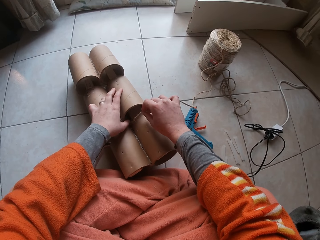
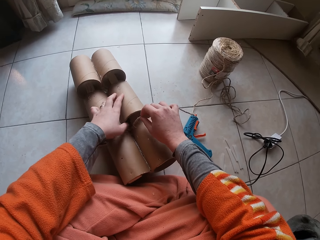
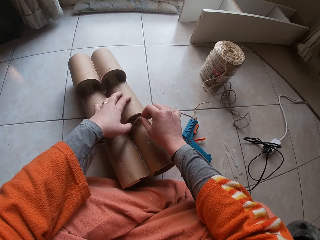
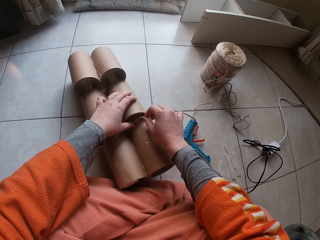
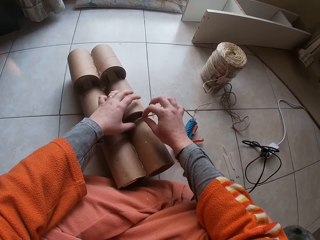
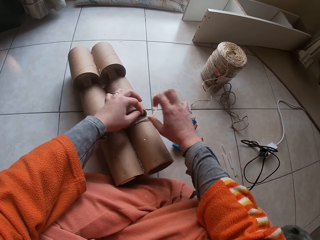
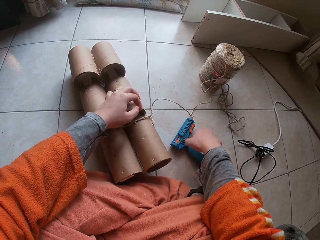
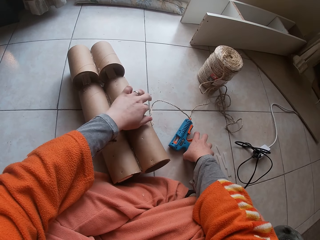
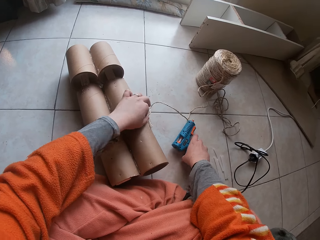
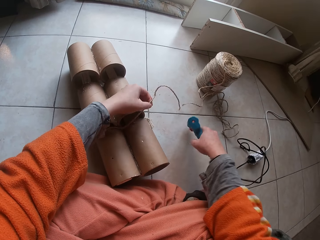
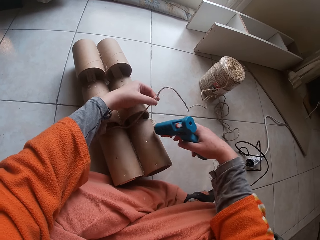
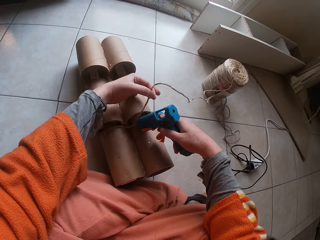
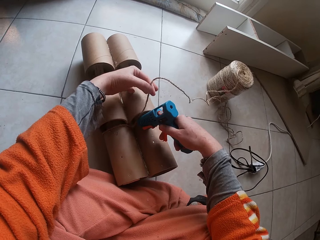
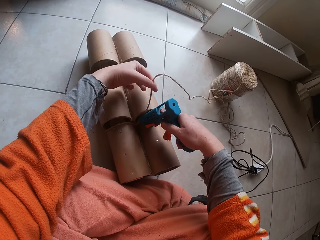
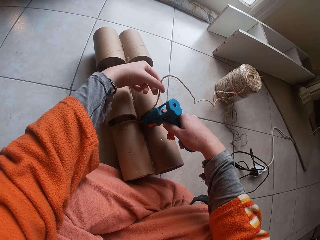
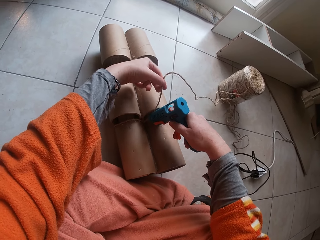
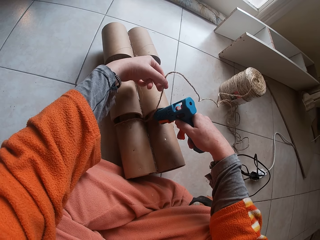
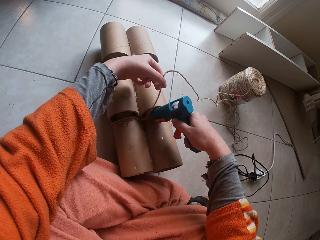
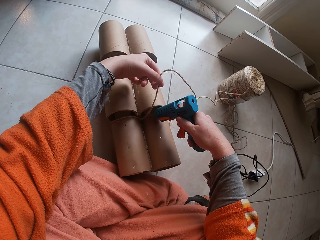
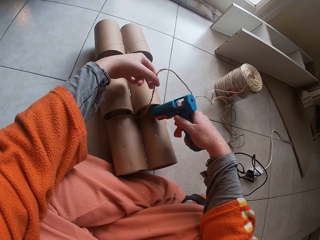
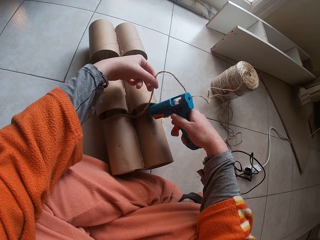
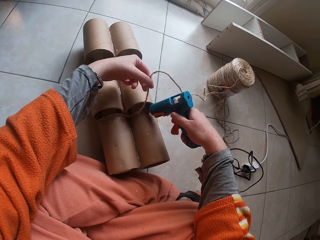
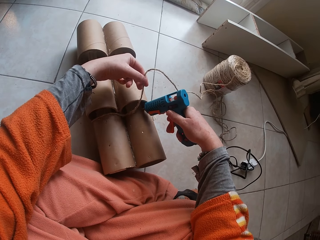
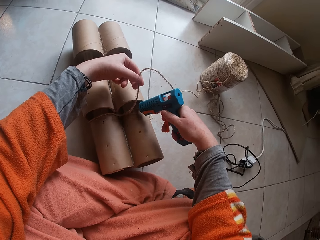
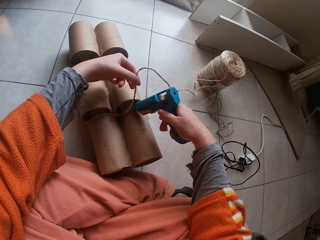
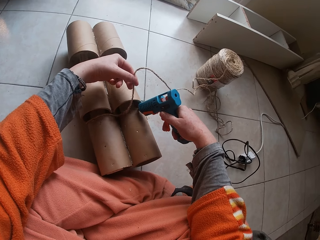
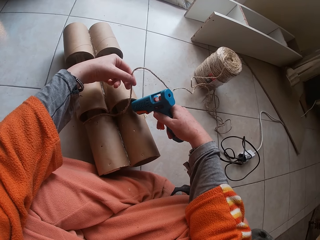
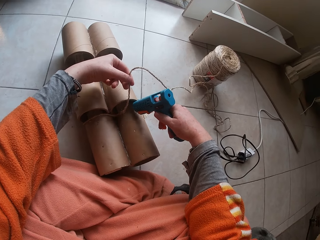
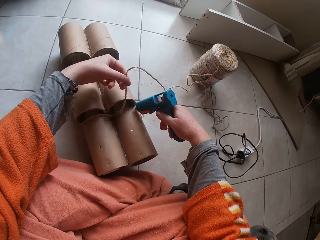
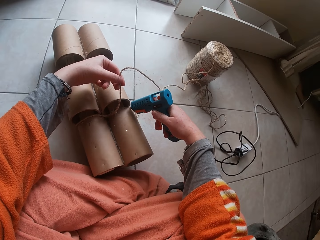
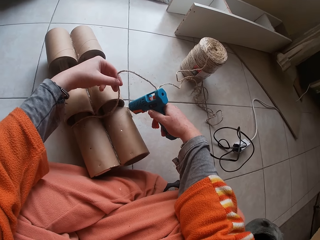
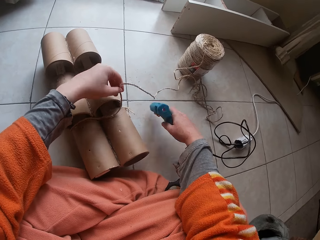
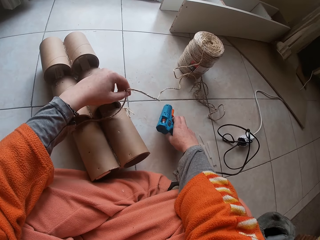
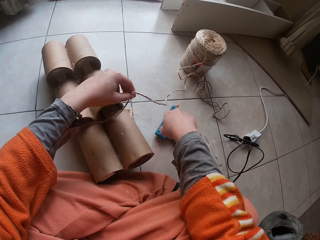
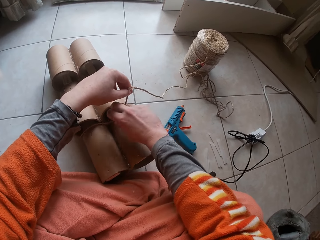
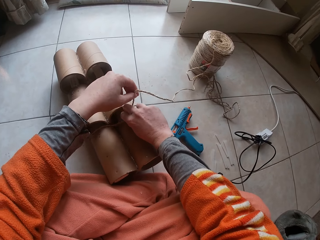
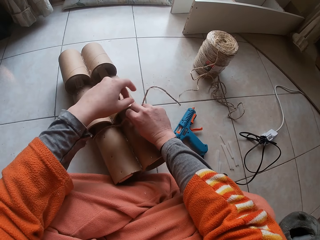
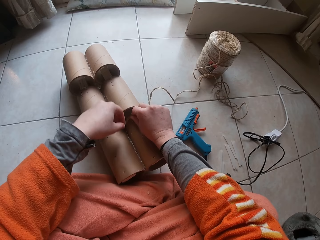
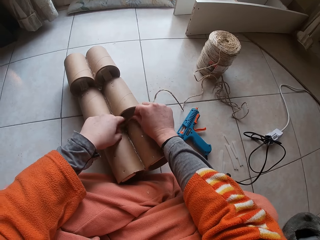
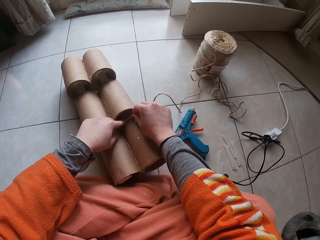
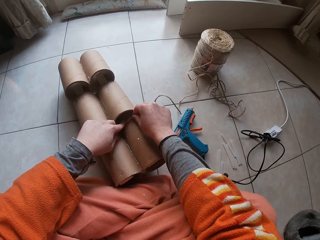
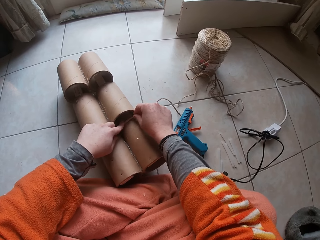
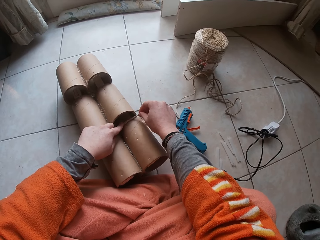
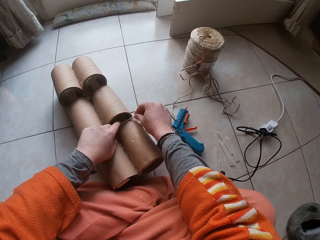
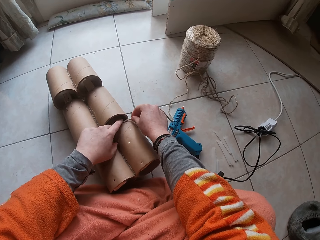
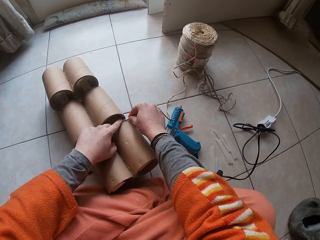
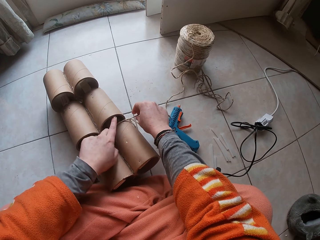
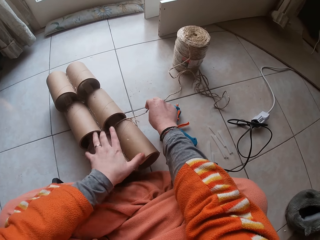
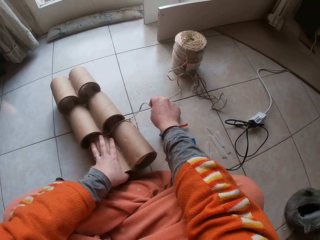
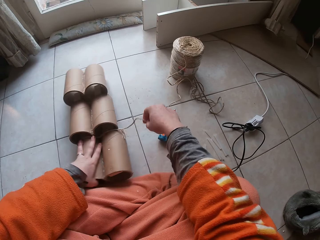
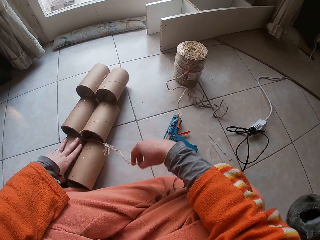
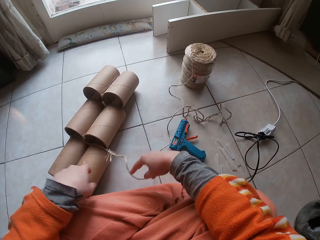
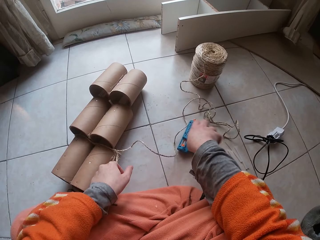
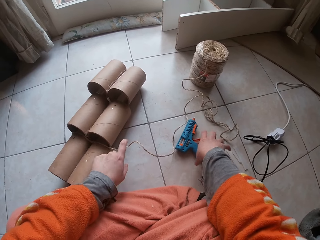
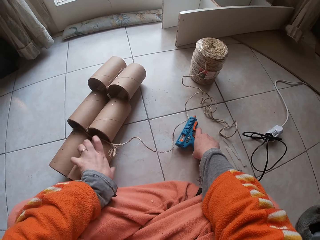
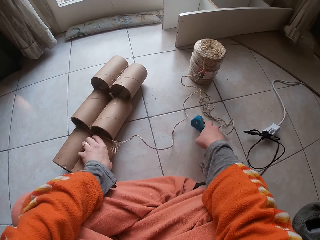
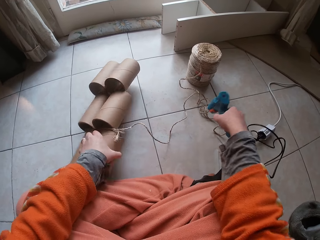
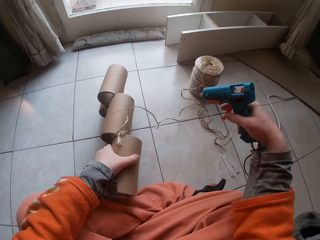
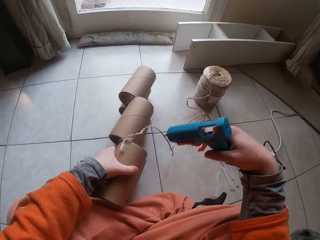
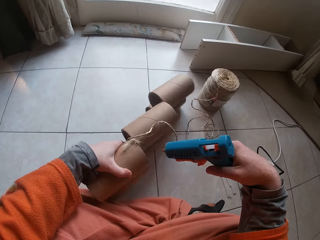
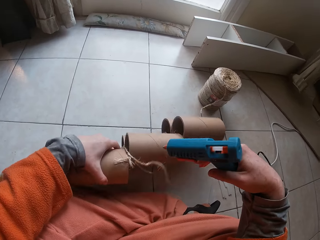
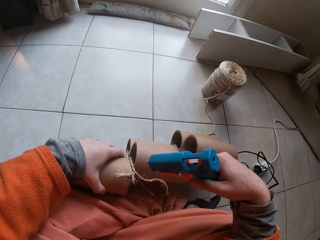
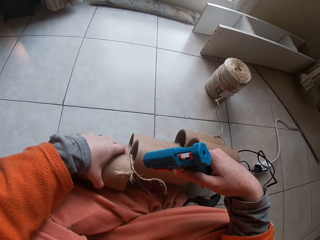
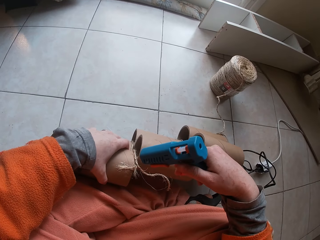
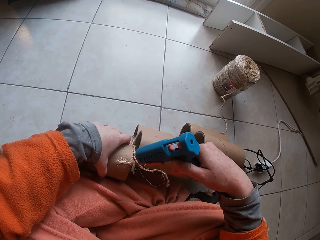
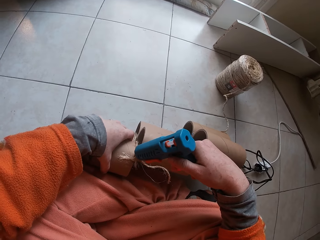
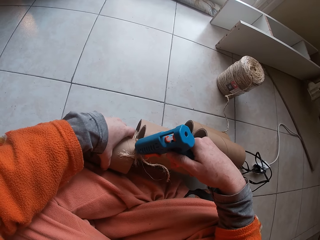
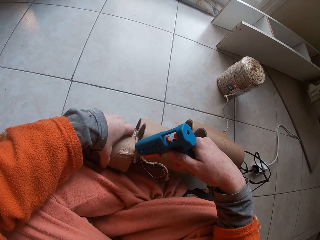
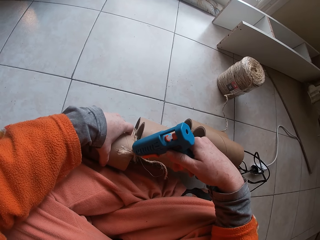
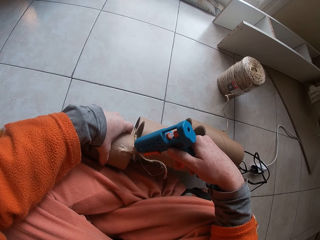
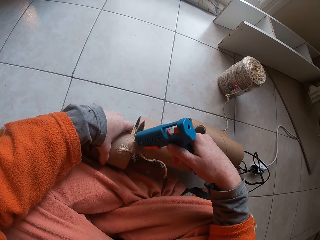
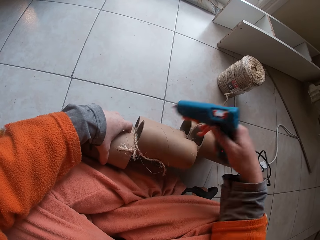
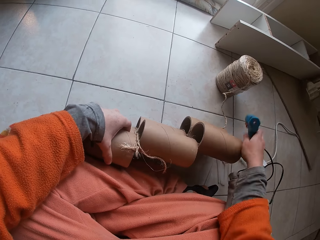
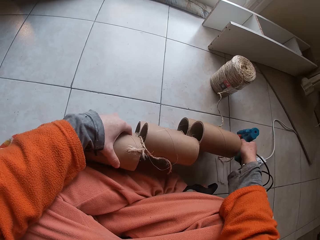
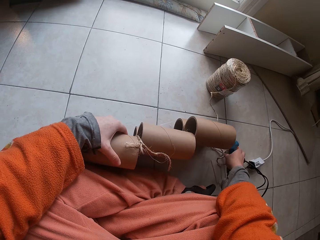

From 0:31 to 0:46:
The camera wearer fastens the garden cord to the paper core with both hands. He picks the glue gun from the ground with his right hand. He glues the garden cord in his left hand to the paper core with the glue gun in his right hand. He drops the glue gun on the ground with his right hand. He fastens the garden cord to the paper core with both hands. He moves the craft on the floor. He picks the glue gun from the ground with his right hand. He glues the garden cord in his left hand to the paper core with the glue gun in his right hand.

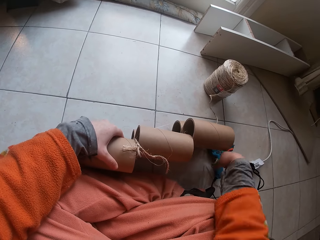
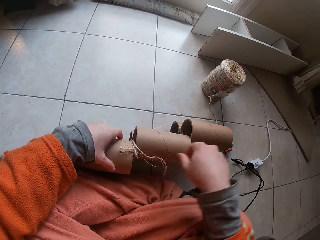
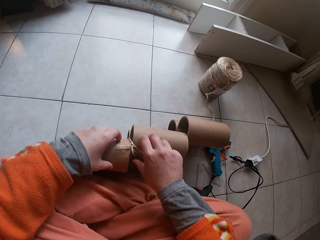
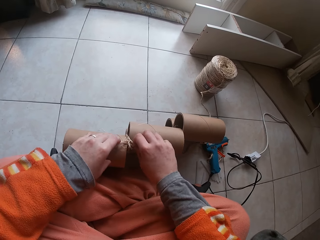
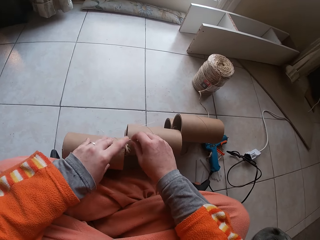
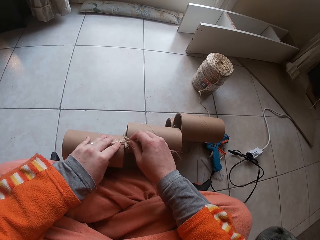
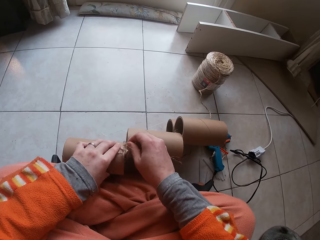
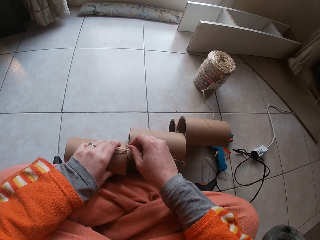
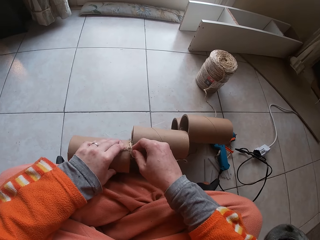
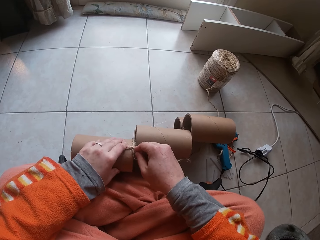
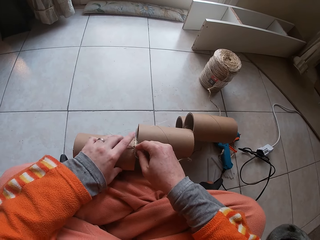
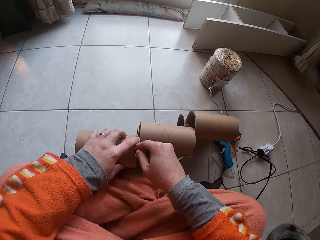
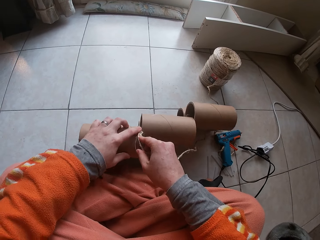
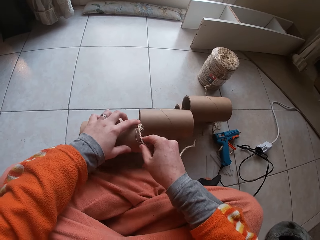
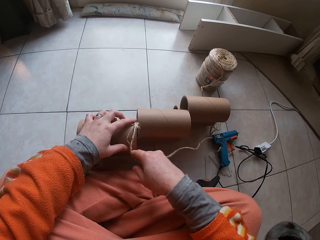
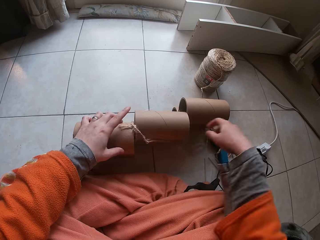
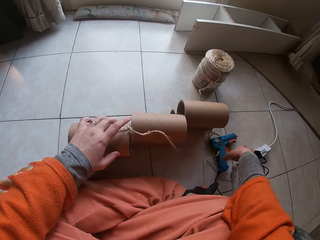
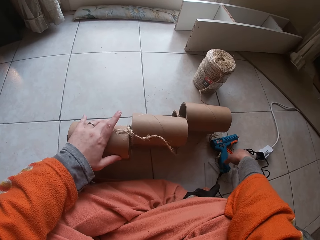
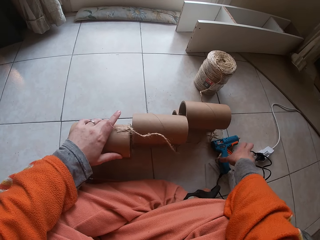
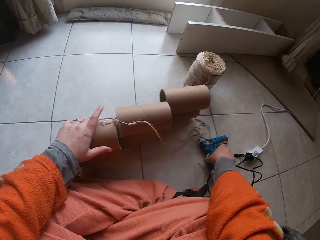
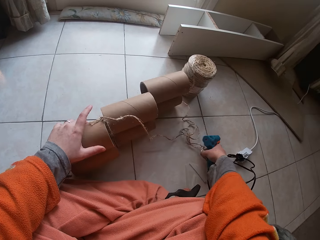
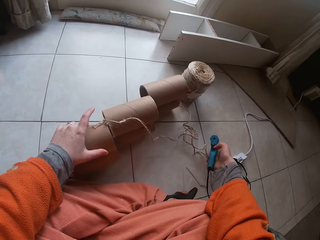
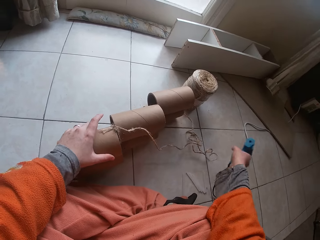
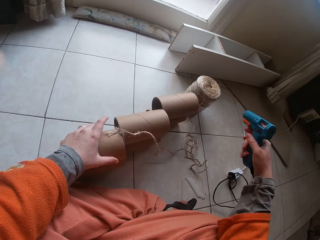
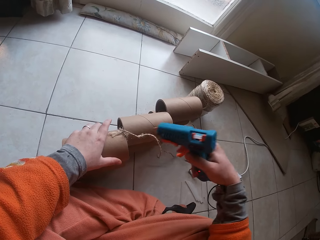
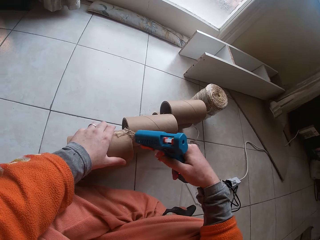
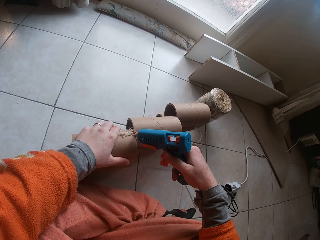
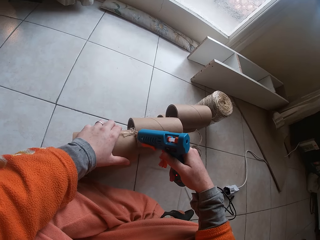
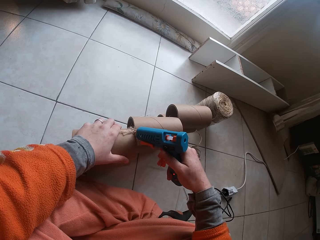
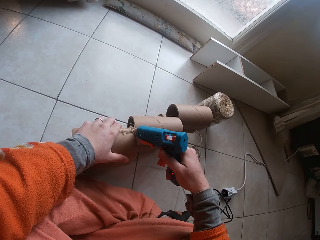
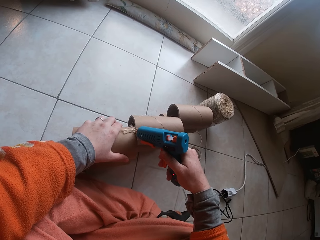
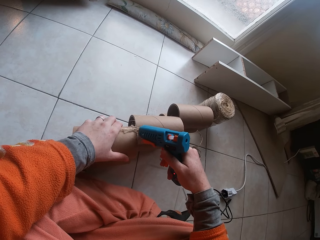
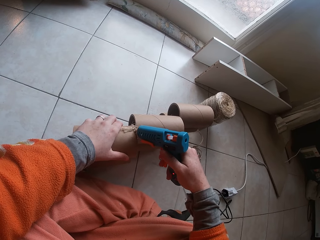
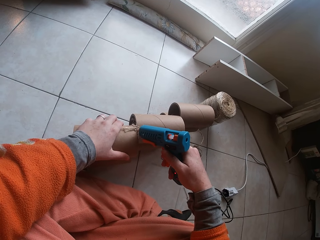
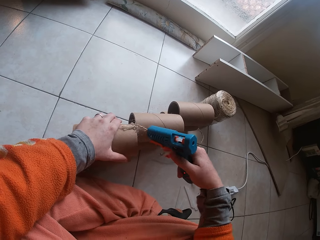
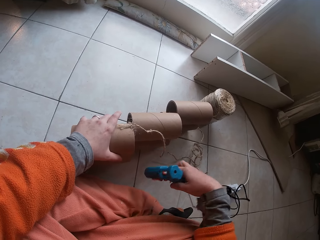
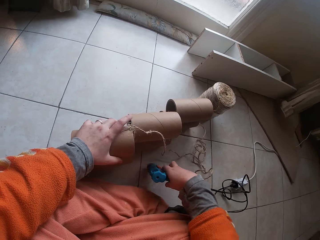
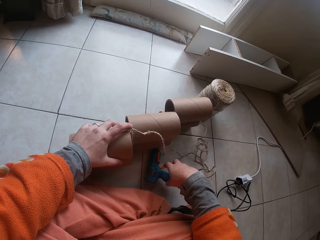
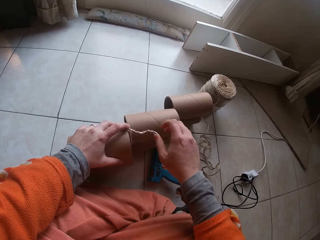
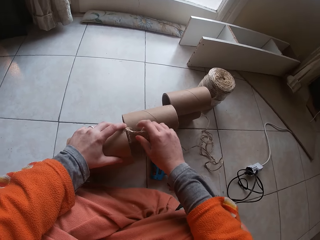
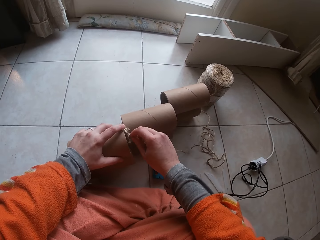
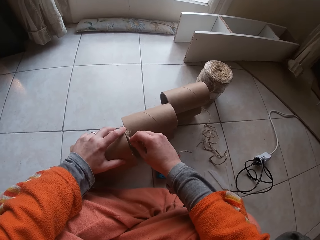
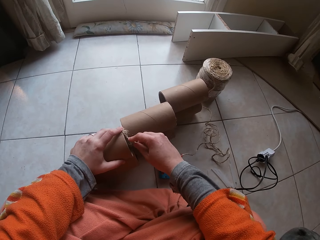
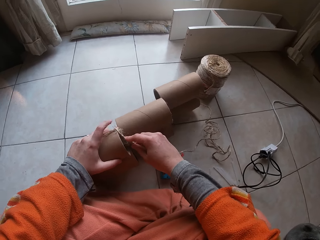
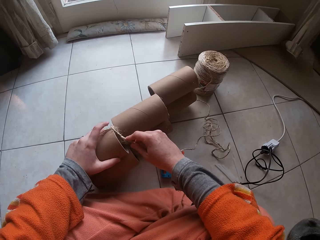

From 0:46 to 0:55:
The camera wearer drops the glue gun on the ground with his right hand. He fastens the garden cord to the paper core with both hands. He picks the glue gun from the ground with his right hand. He glues the garden cord in his left hand to the paper core with the glue gun in his right hand. He drops the glue gun on the ground with his right hand. He fastens the garden cord to the paper core with both hands.
